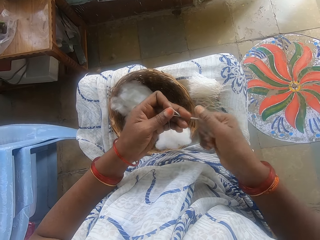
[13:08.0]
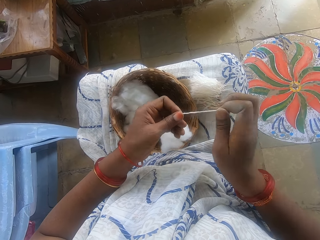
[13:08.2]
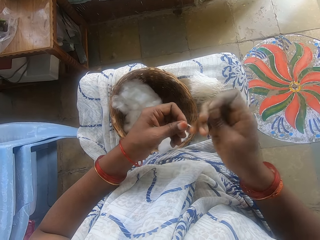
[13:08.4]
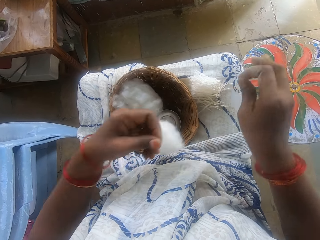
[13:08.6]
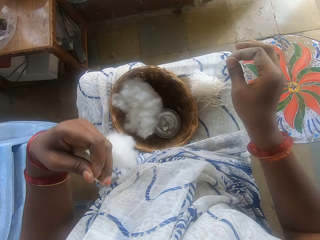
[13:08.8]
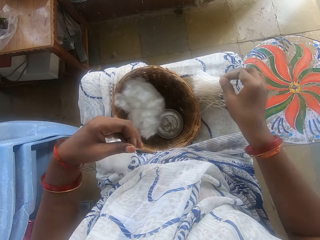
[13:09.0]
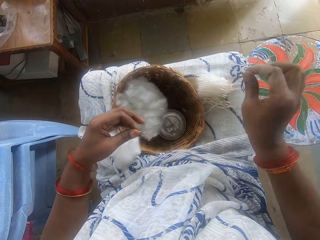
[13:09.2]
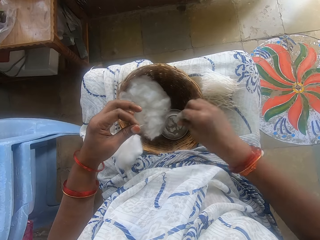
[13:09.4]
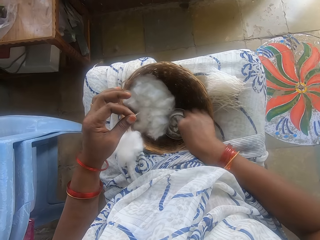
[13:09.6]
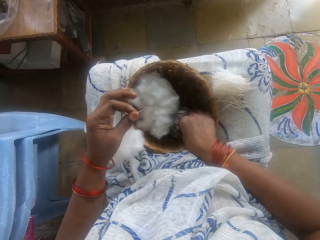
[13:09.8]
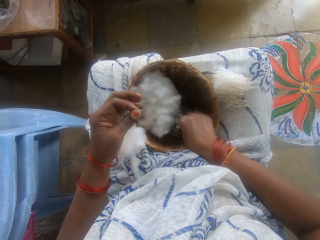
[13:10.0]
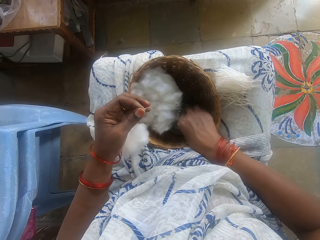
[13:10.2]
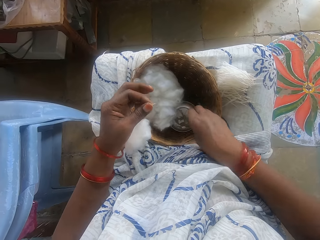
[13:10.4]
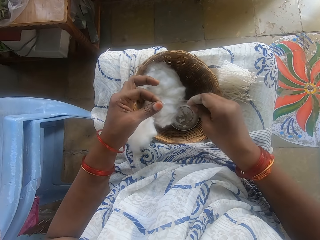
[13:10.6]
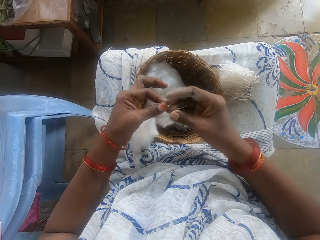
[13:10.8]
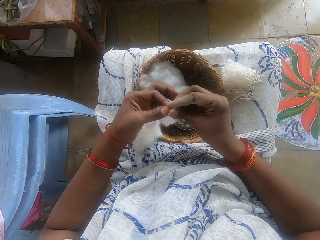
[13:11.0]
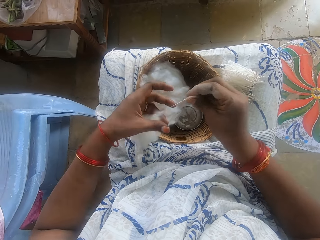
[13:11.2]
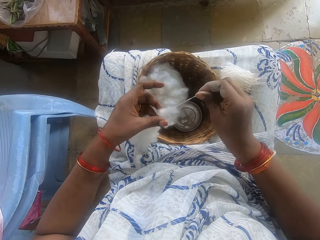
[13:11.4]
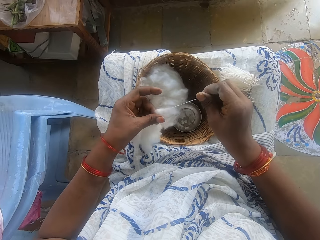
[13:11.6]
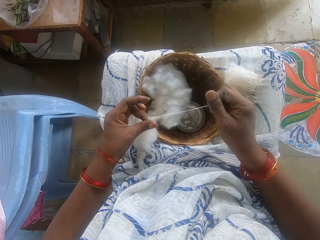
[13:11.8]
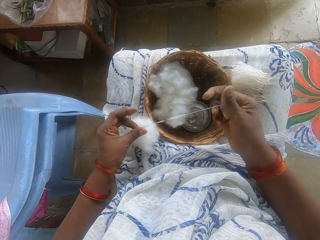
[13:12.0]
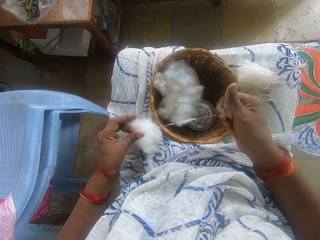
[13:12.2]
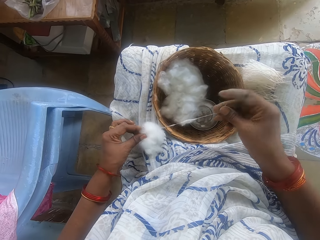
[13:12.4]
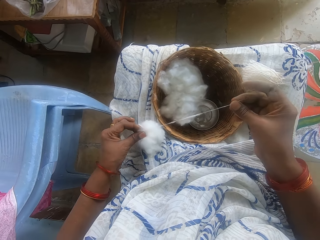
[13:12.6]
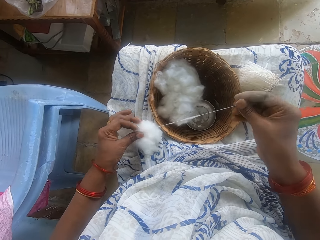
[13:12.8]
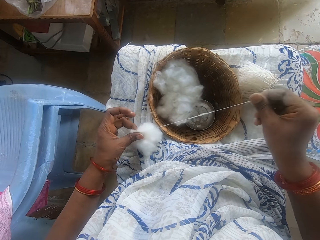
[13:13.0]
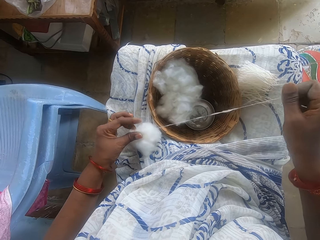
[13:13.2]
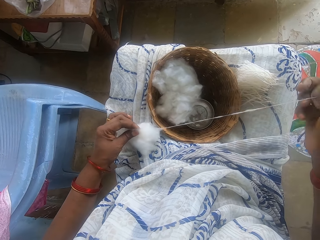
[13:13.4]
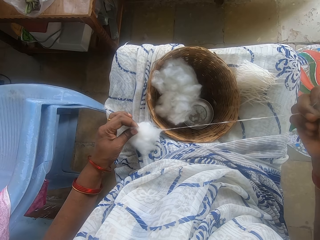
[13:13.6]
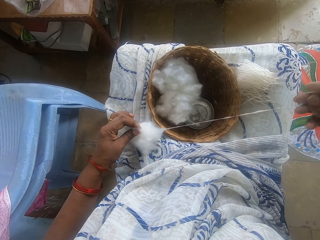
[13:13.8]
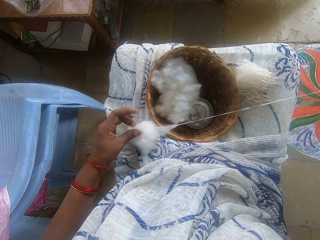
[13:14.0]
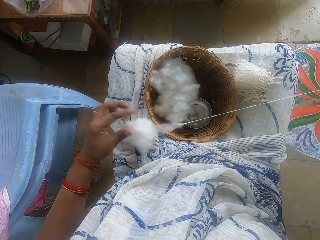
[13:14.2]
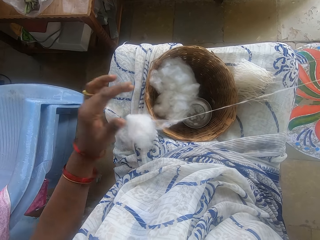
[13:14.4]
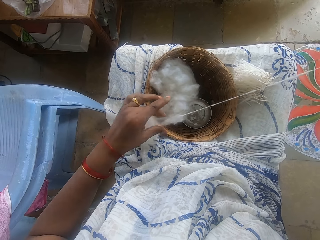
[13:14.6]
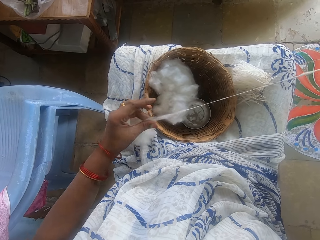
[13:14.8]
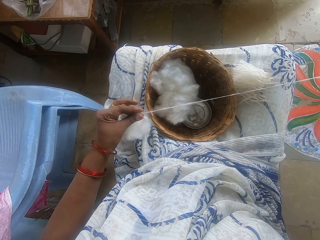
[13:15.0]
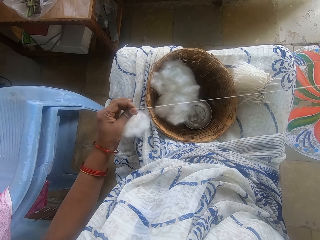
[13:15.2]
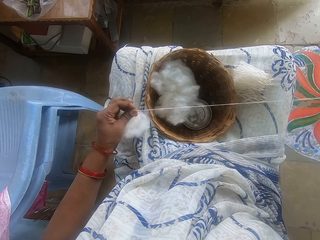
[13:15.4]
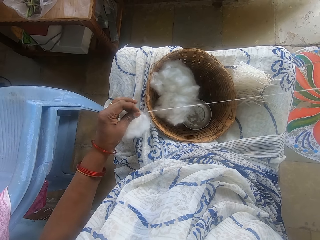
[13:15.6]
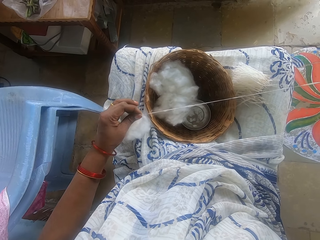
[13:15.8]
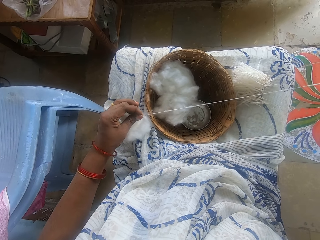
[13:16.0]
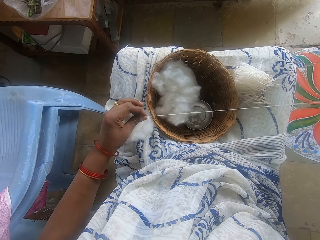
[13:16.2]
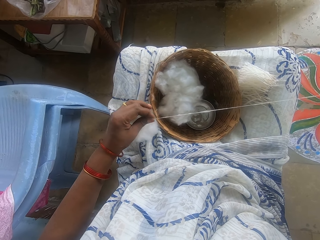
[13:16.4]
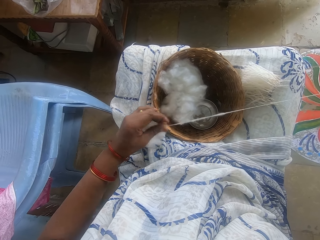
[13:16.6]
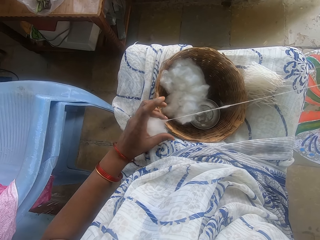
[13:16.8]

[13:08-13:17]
The camera wearer cuts the cotton wool with her hand. She drops the cotton wool on her lap. She touches the small bowl with ash in the basket. She threads the cotton wool with her hand. She spins the cotton.

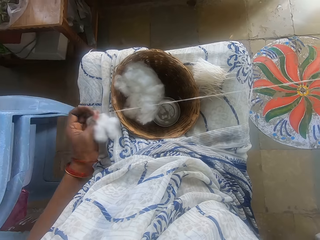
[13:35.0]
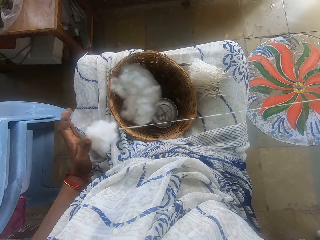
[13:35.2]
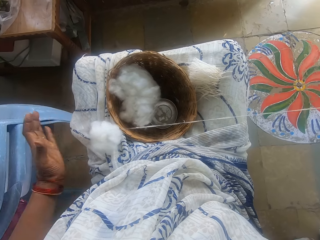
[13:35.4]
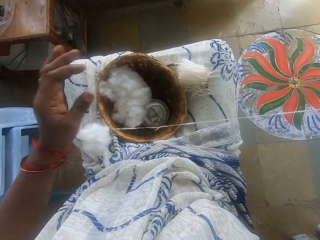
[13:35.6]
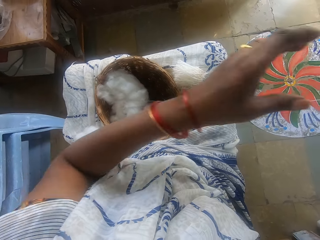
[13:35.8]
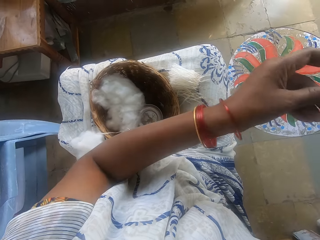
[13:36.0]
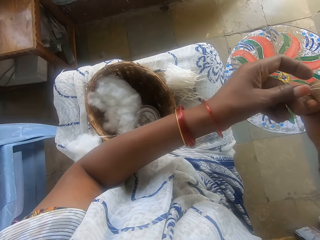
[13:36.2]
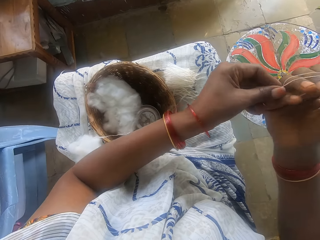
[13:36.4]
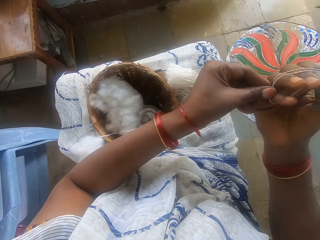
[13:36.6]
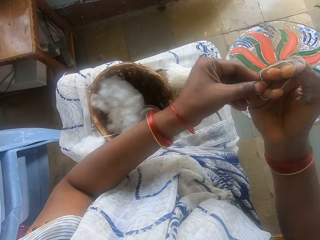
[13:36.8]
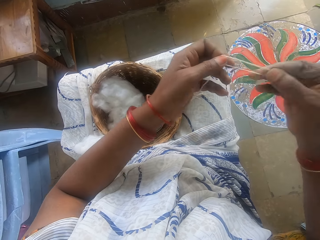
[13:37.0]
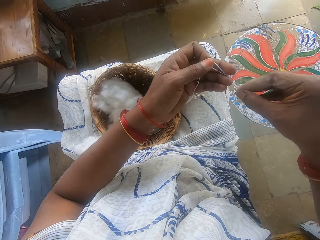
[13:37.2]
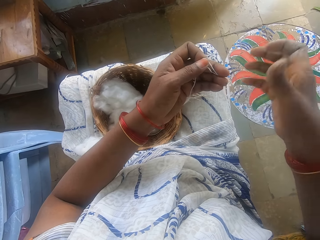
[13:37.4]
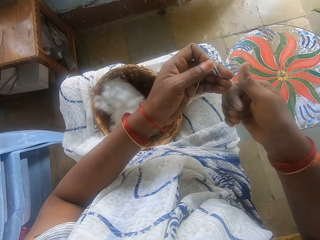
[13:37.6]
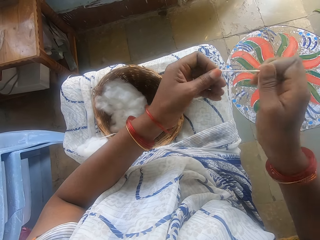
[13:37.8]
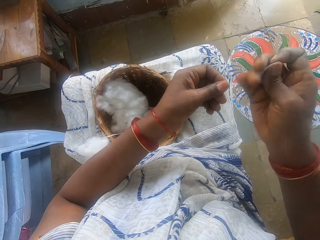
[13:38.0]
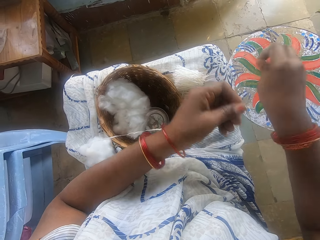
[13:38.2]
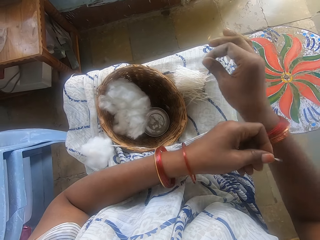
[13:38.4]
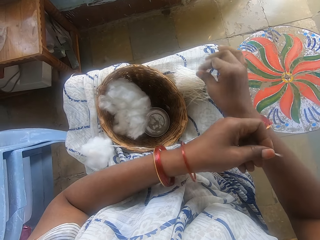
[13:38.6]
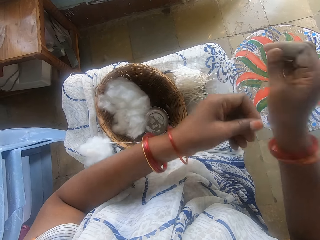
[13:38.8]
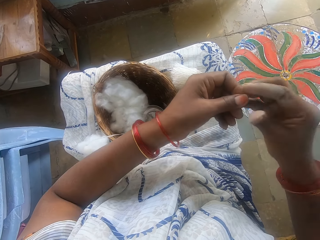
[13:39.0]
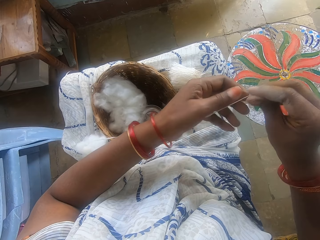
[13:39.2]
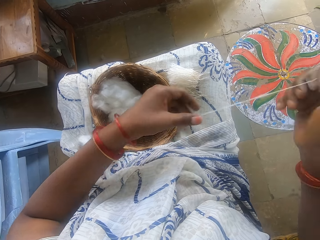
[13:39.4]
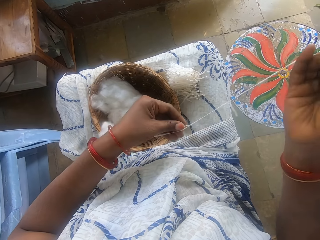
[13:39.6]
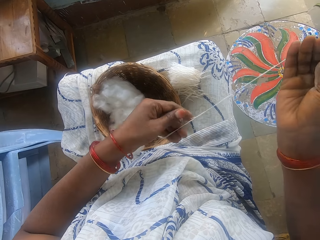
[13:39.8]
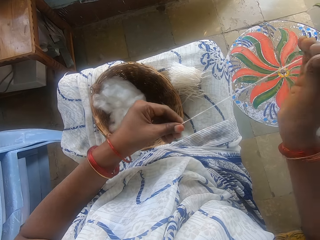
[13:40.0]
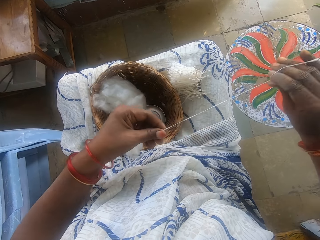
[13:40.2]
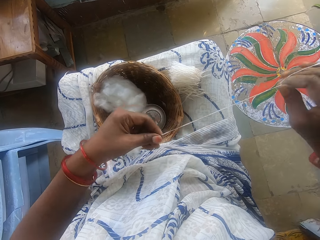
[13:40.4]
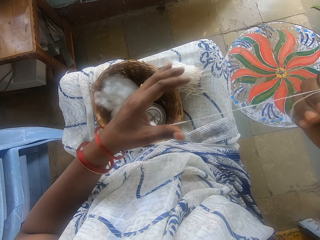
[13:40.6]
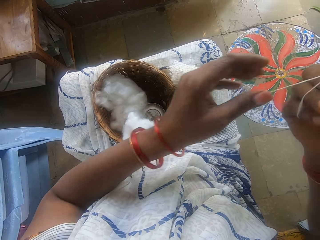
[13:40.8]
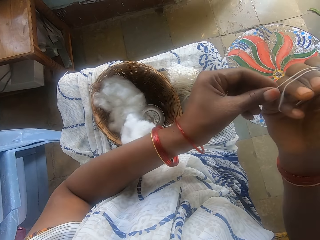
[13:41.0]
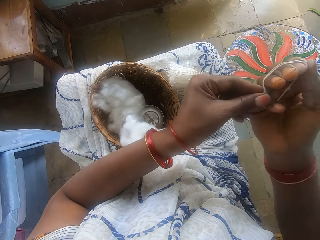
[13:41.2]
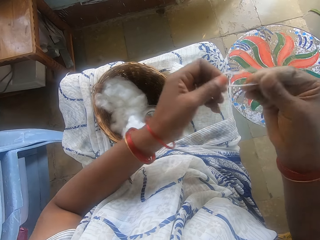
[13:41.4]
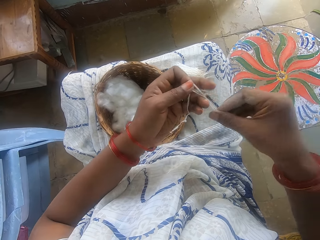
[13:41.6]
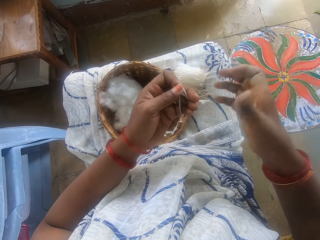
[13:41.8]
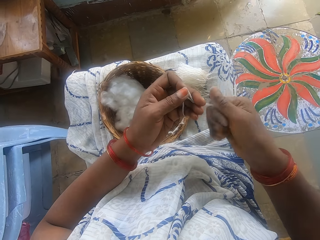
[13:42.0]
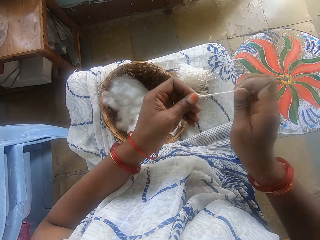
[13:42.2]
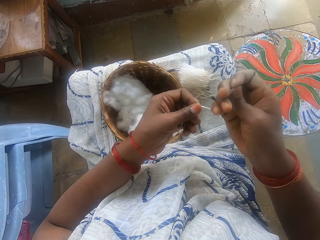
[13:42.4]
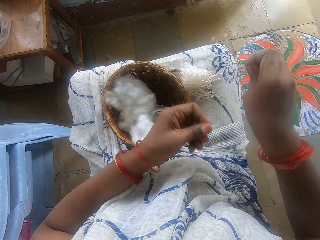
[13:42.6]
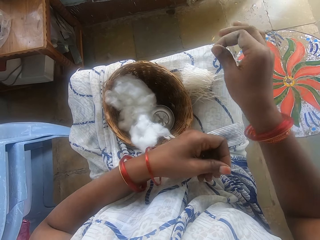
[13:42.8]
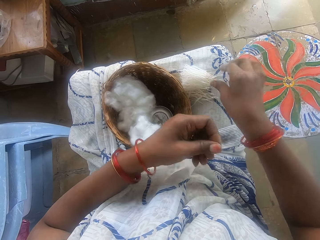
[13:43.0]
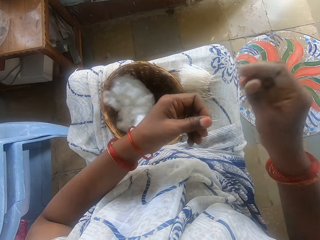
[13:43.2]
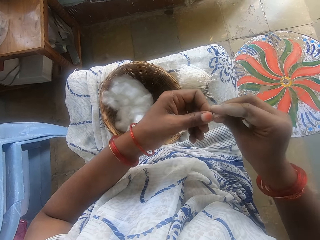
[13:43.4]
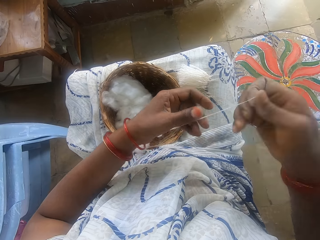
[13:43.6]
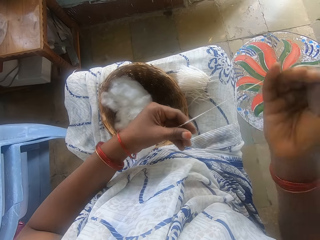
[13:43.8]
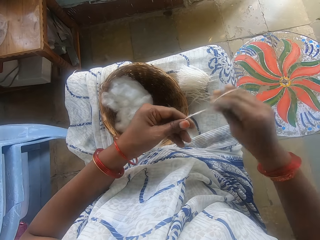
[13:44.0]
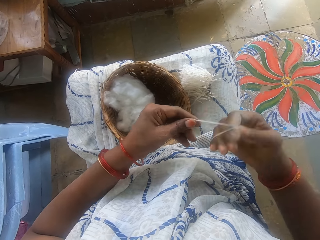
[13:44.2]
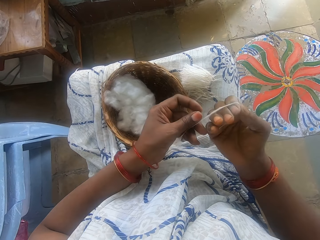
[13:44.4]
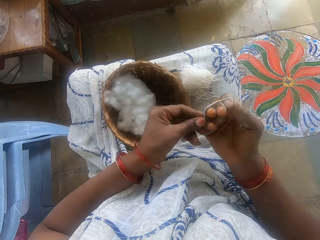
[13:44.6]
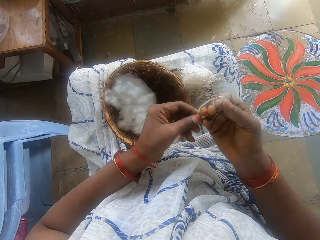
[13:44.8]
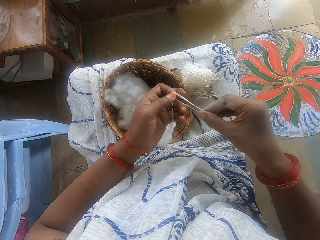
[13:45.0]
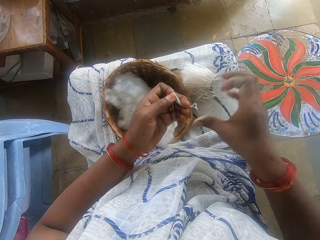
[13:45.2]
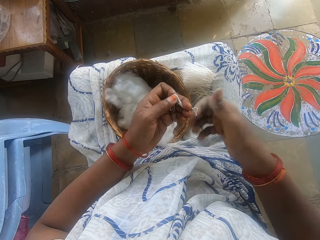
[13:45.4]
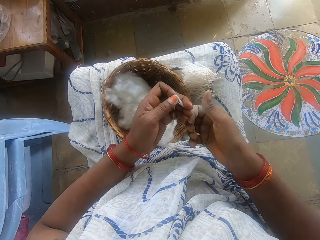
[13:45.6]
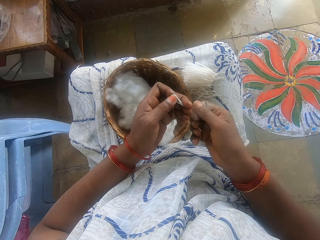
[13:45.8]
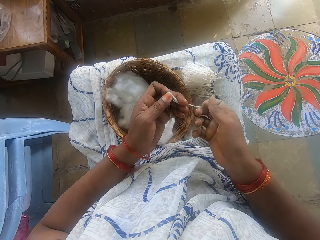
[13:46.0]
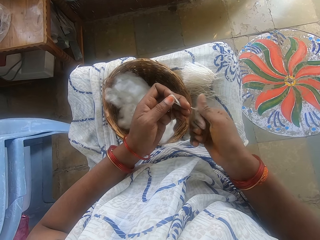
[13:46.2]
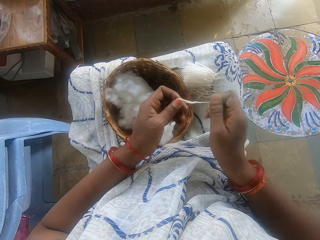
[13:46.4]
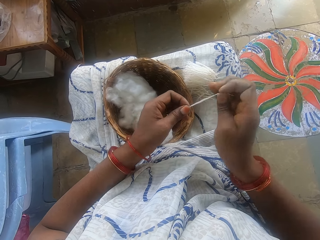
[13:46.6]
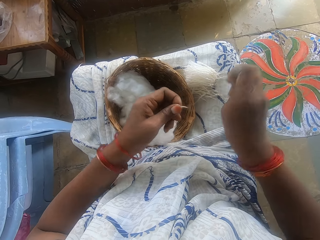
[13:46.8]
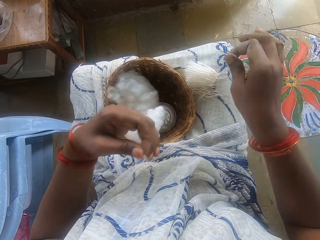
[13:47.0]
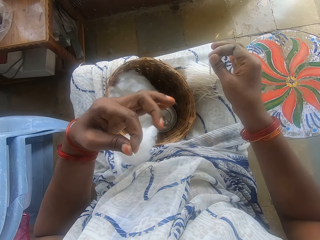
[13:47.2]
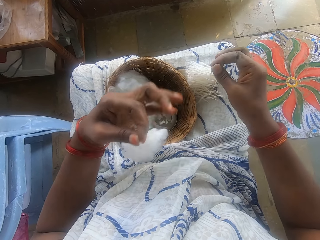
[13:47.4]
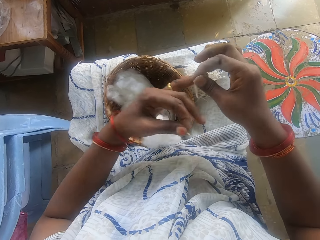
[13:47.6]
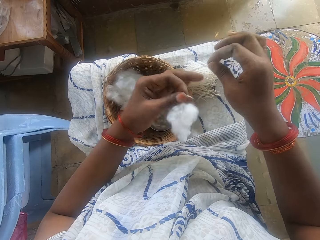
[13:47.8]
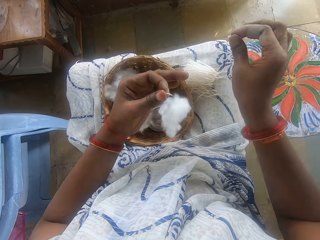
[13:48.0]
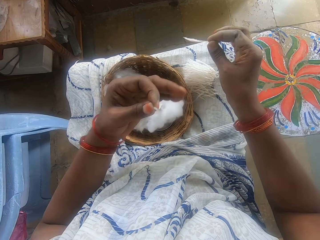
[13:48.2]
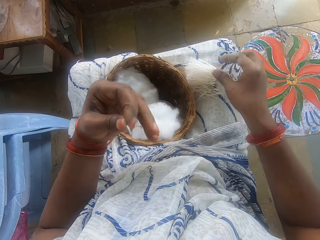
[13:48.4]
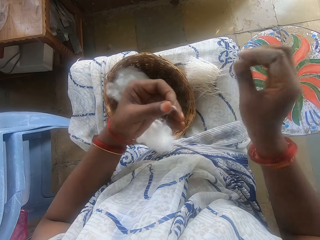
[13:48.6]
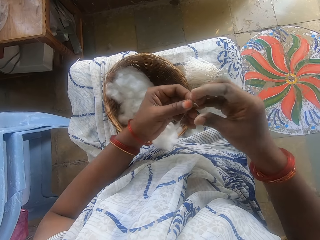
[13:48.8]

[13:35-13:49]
The camera wearer measures the cotton wool with her hand. She cuts the cotton wool with her hand. She drops the cotton wool on her lap. She measures the cotton wool with her hand. She spins the cotton. She cuts the cotton wool with her hand. She drops the cotton wool on her lap. She measures the cotton wool with her hand. She spins the cotton. She holds the cotton string with both hands. She pulls her hand off the cotton string. She rolls the cotton string. She cuts the cotton strip with her right hand. She puts the cotton string on the strings. She straightens the cotton string. She places the cut strip on her leg.
